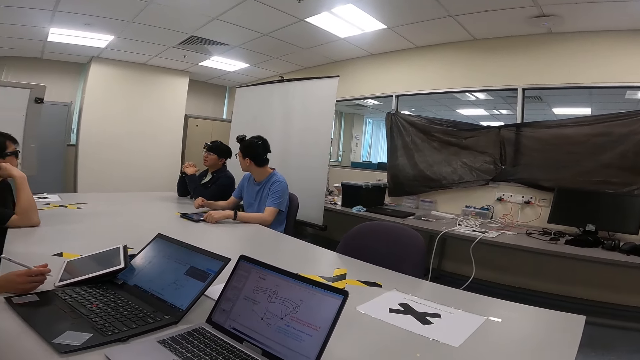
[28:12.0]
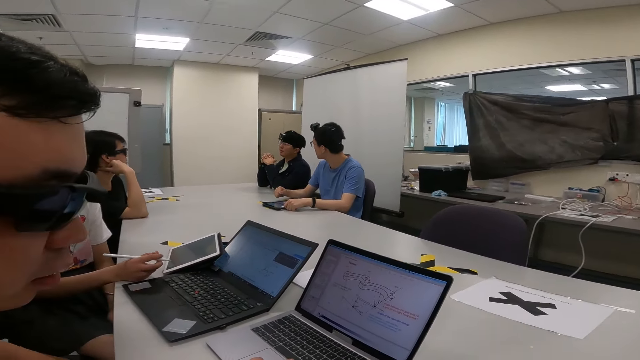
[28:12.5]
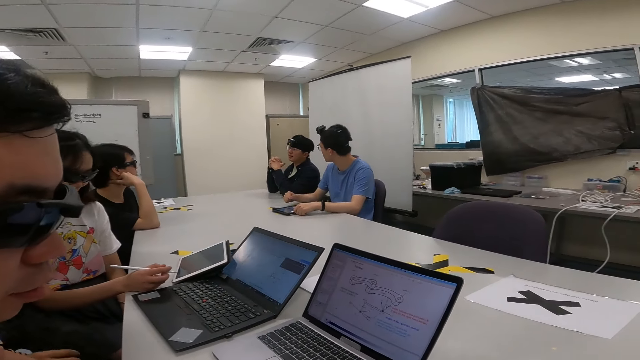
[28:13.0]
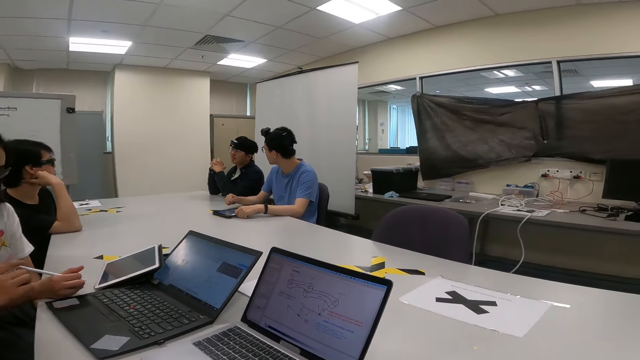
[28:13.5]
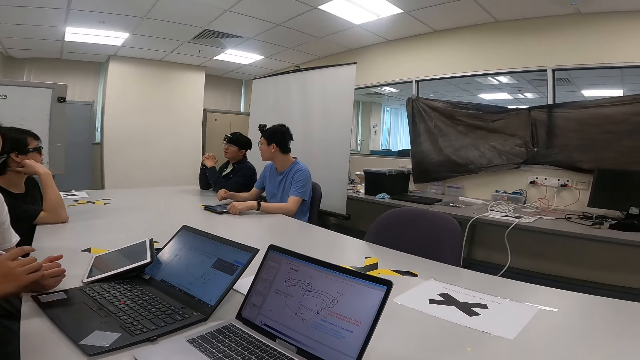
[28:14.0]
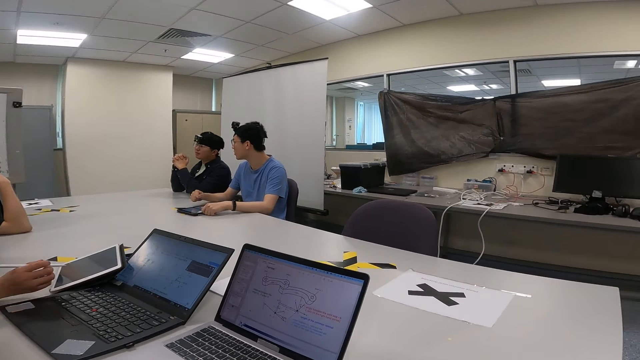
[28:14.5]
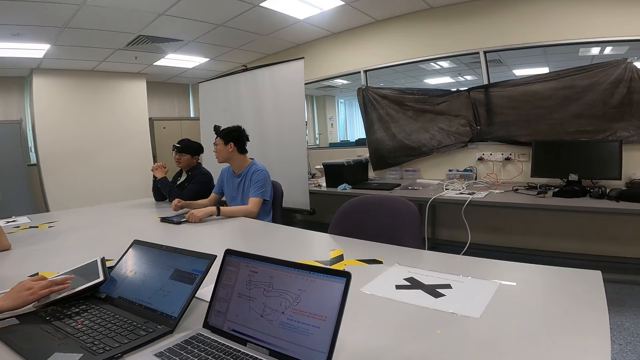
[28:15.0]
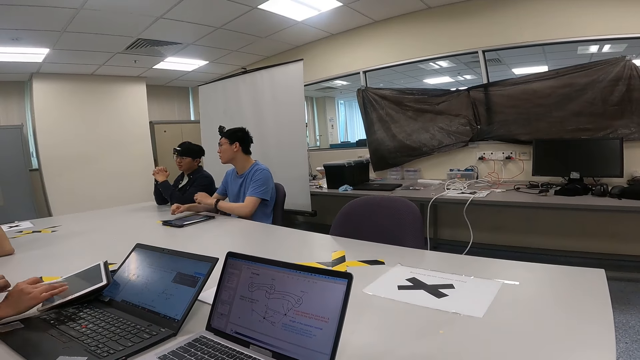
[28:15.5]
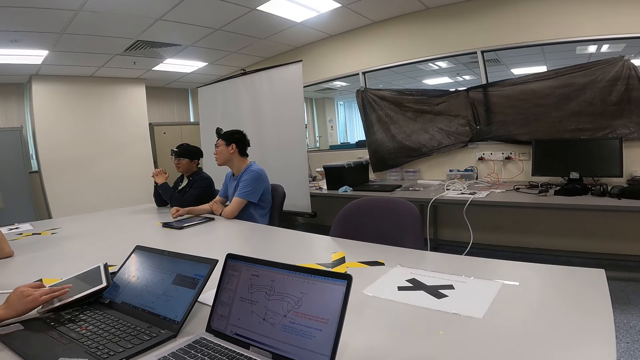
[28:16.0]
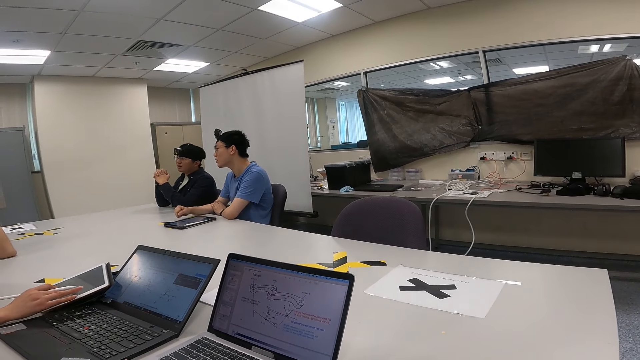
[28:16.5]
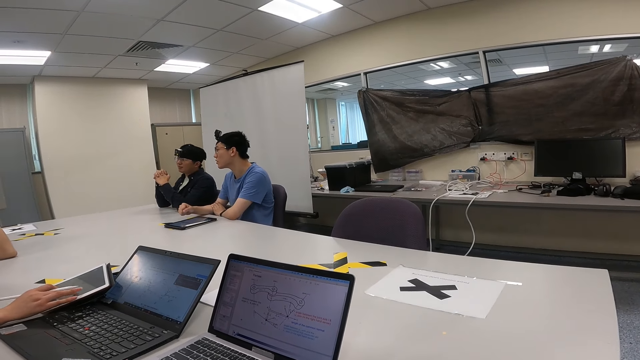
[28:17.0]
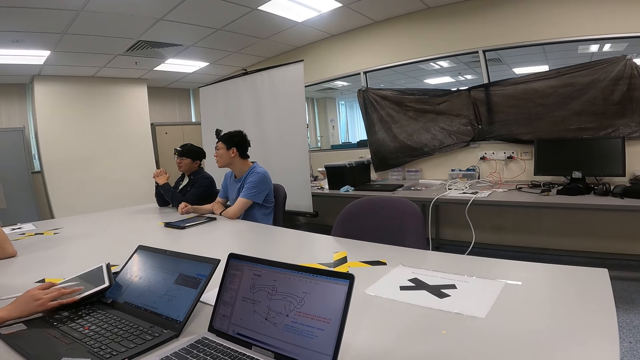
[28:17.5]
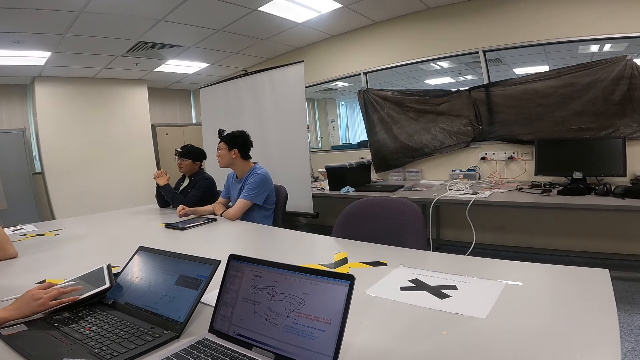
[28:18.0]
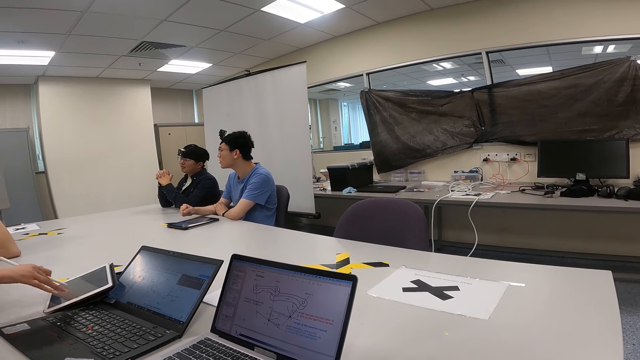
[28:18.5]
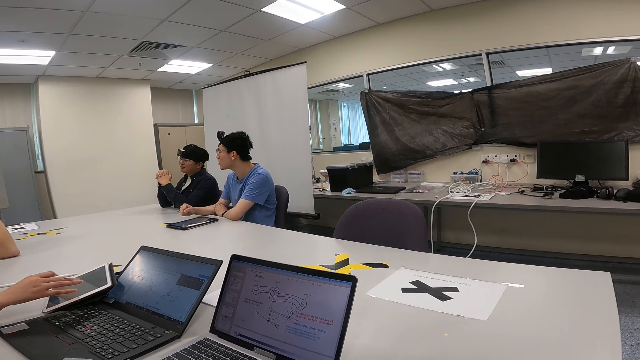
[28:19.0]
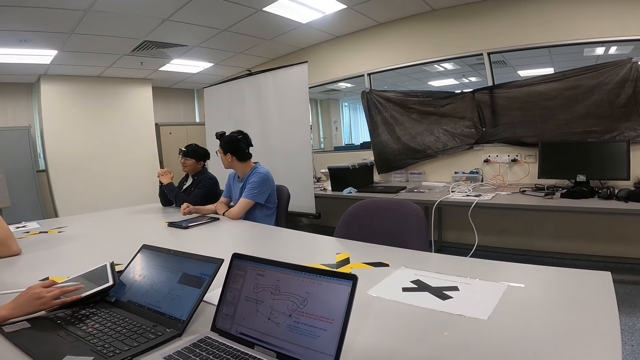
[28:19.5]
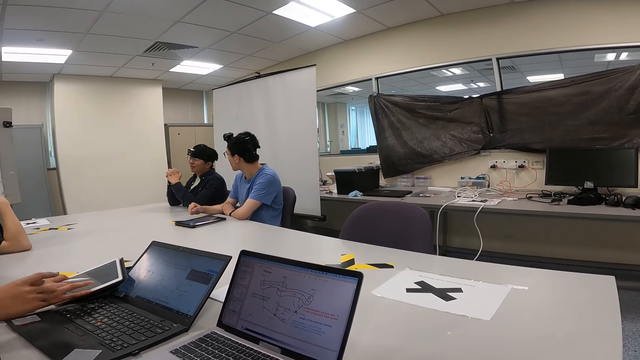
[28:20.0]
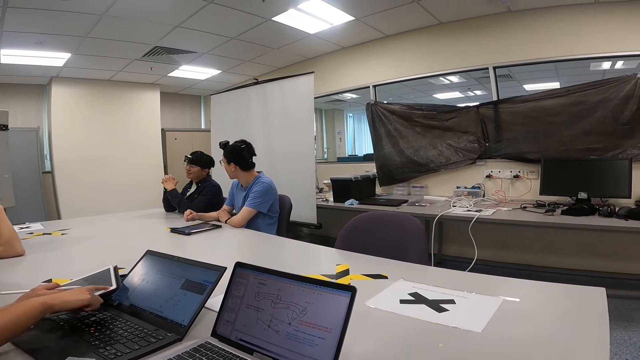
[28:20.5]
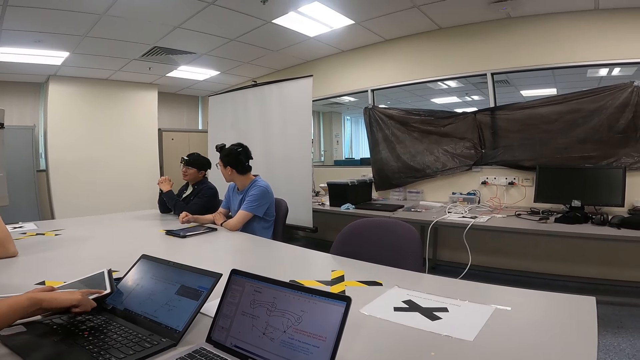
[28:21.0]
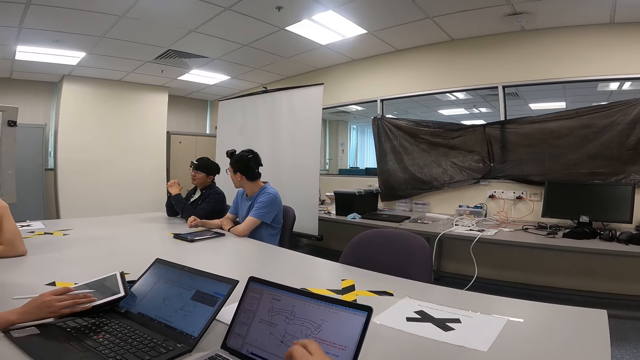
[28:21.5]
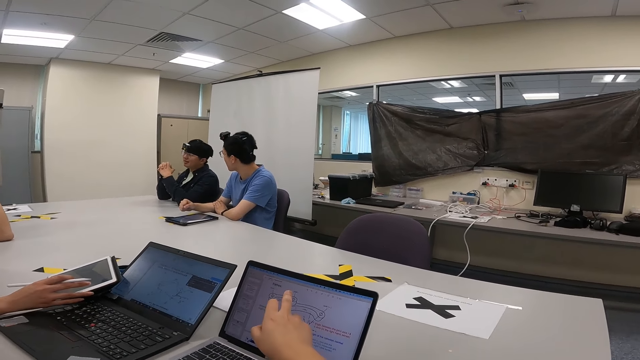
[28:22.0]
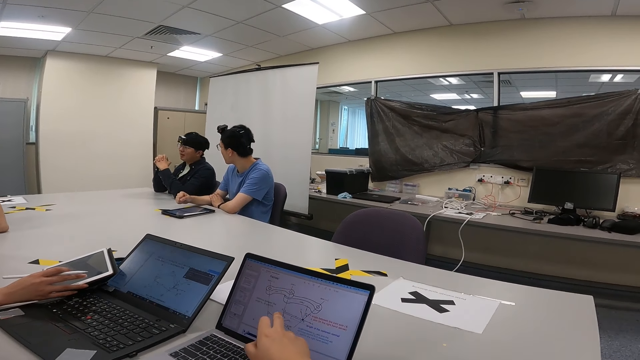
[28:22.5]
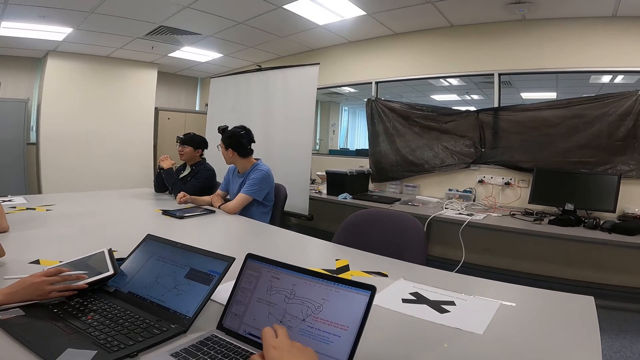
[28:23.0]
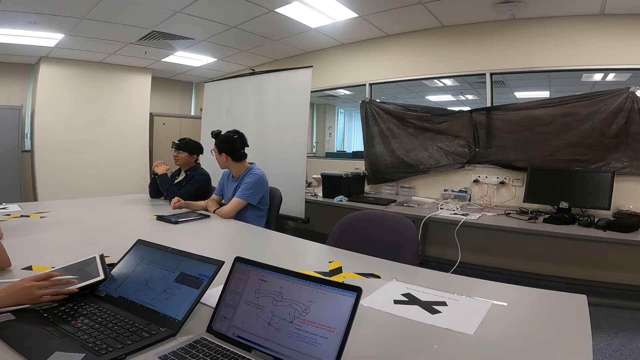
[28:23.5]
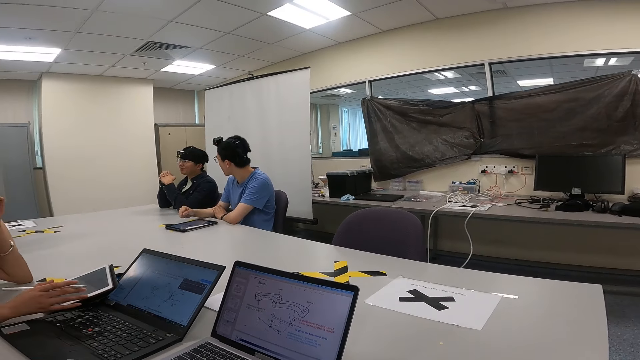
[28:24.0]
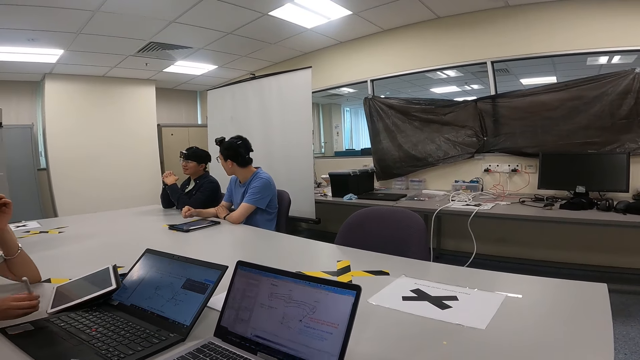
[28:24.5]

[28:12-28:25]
A person scrolls the laptop. The person touches the iPad. The camera wearer is talking and pointing at the laptop.

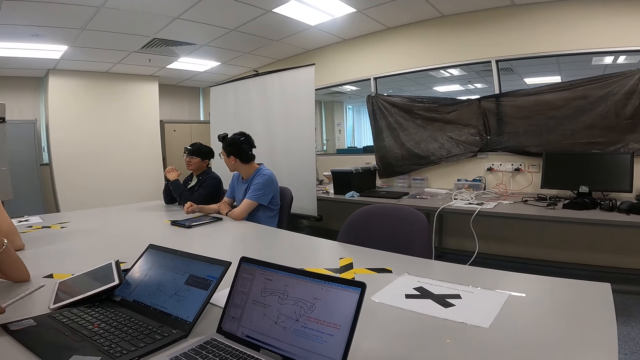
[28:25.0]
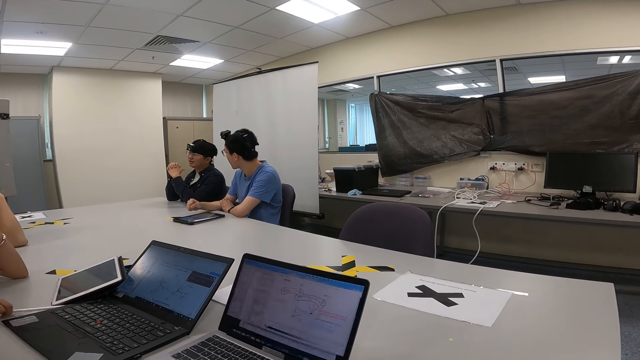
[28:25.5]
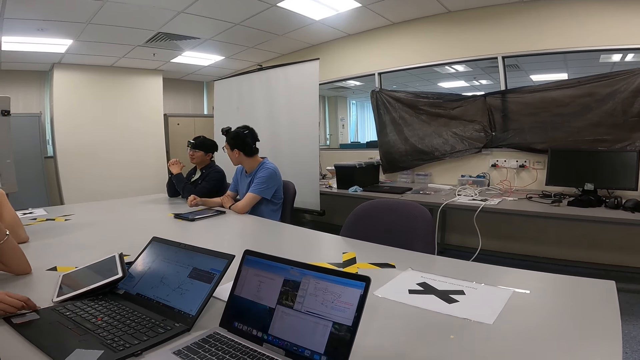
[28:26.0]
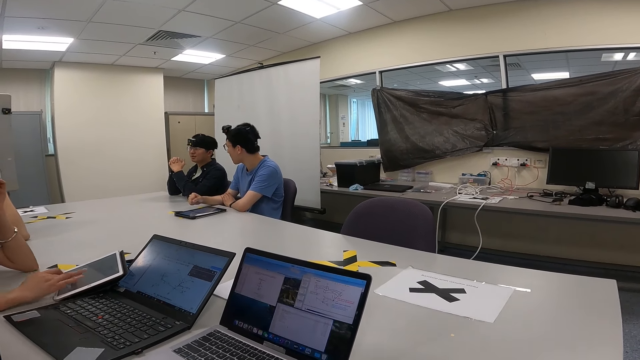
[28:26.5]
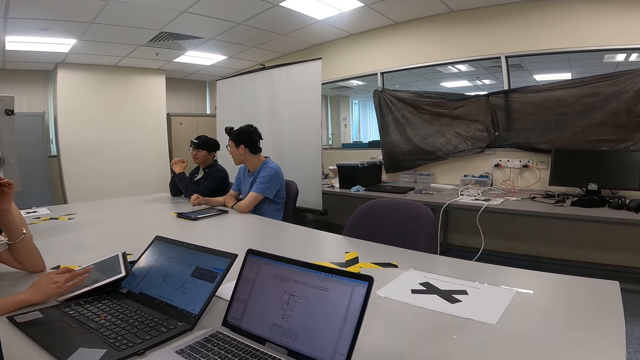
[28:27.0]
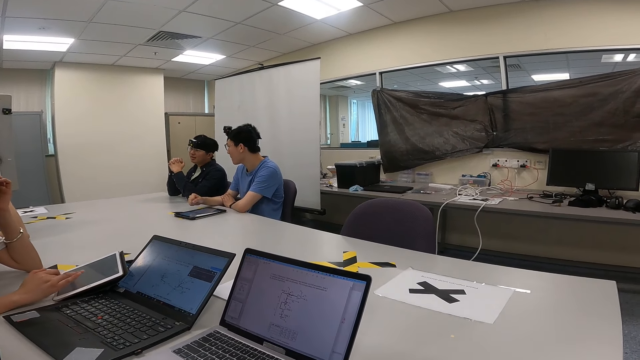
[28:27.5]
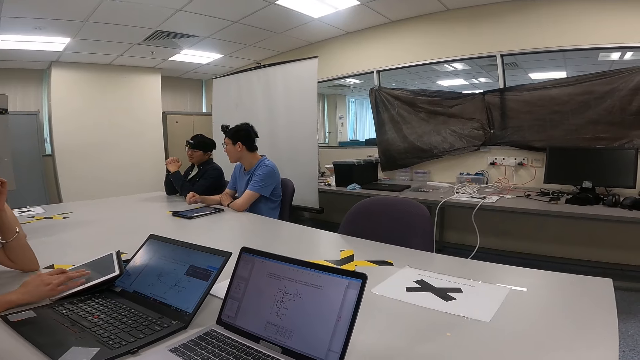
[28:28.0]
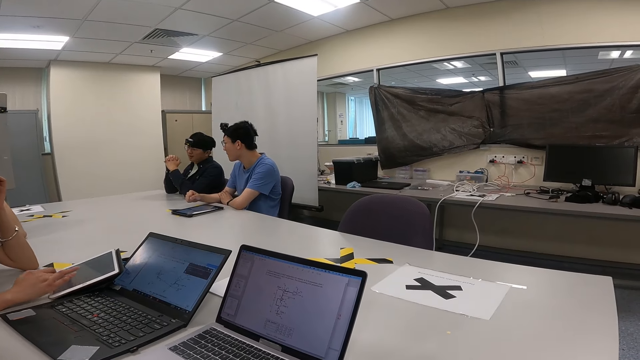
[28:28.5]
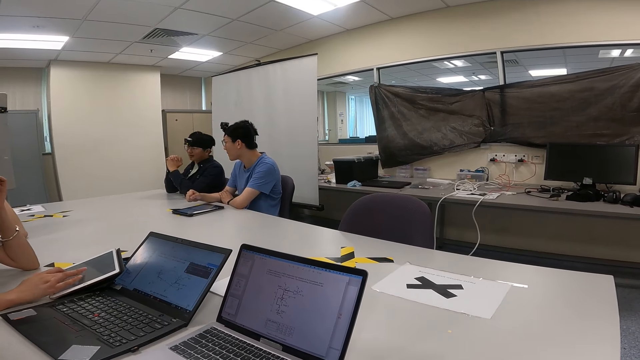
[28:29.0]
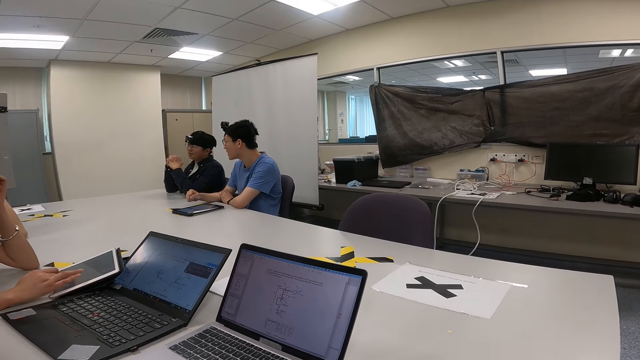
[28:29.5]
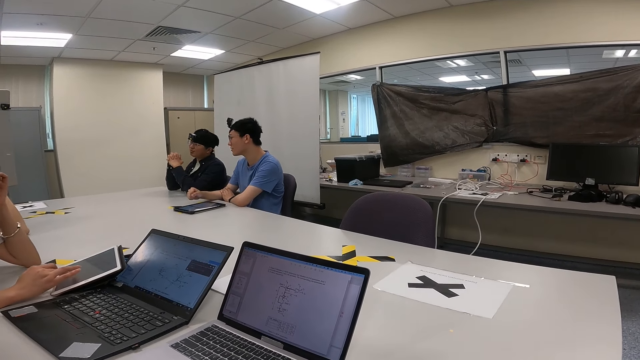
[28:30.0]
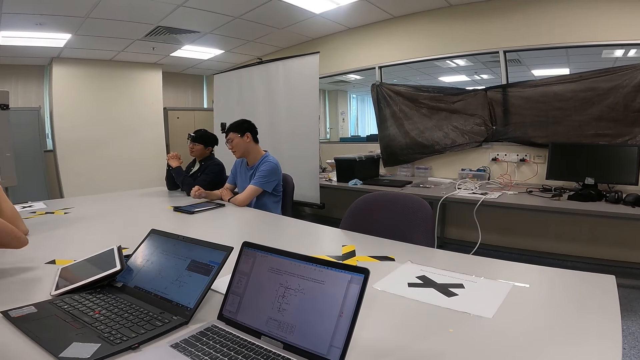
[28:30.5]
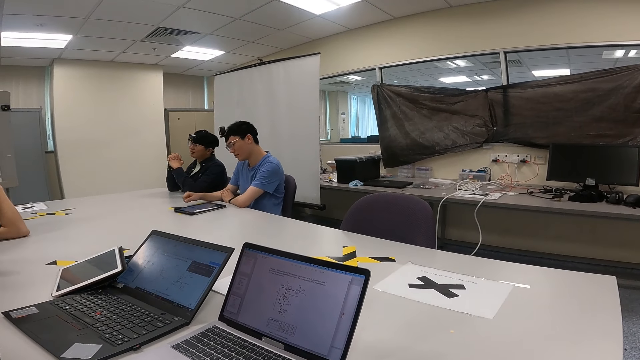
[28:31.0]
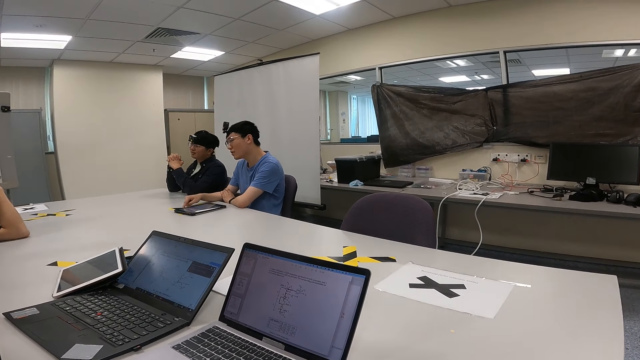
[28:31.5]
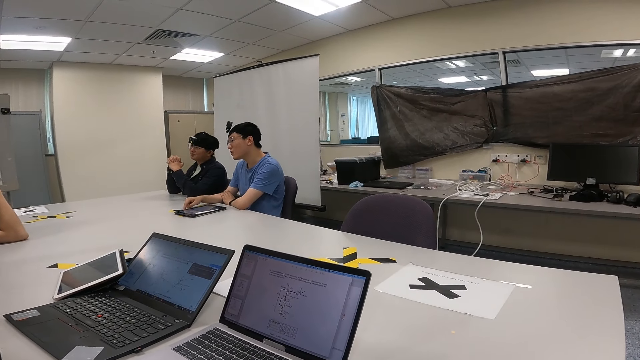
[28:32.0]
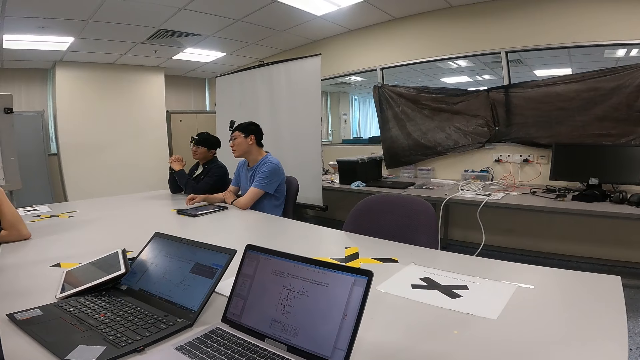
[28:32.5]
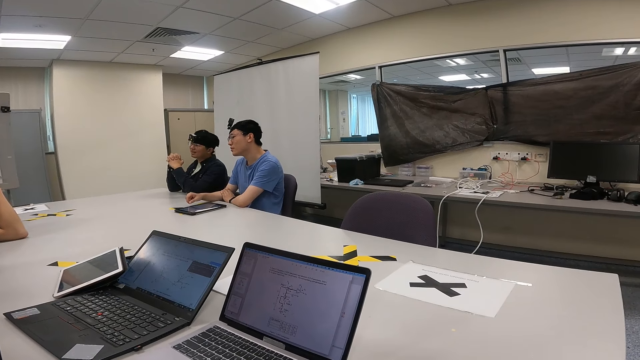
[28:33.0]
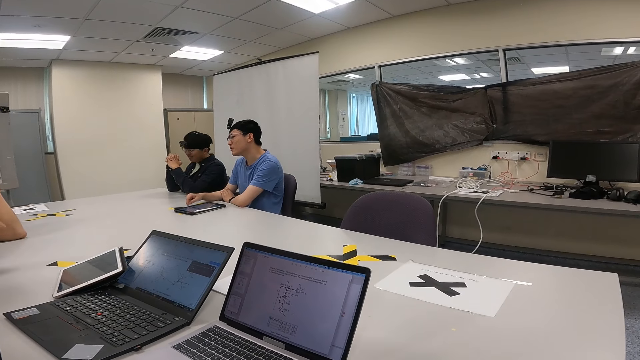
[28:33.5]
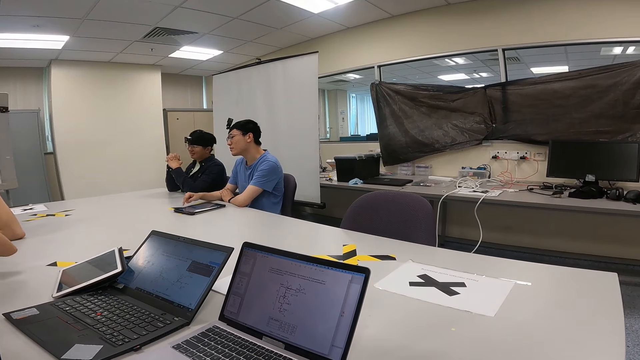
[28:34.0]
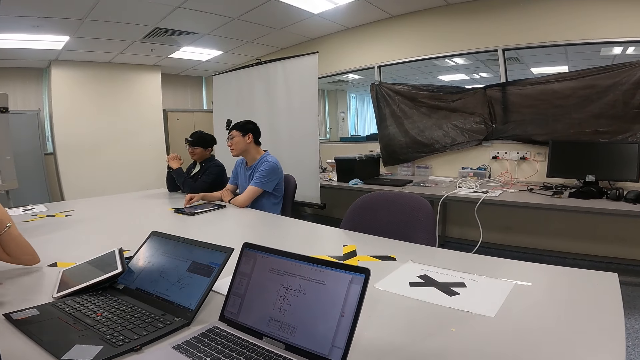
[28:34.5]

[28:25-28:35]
A person puts the pen down and scrolls the laptop. The camera wearer is scrolling through the laptop.
